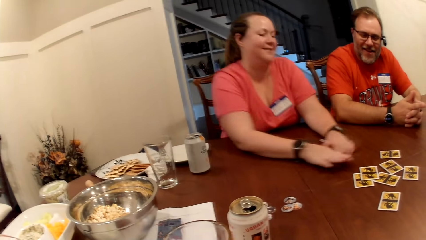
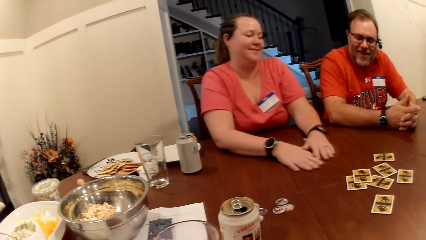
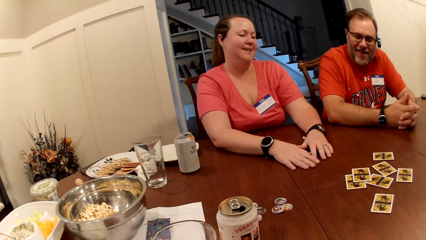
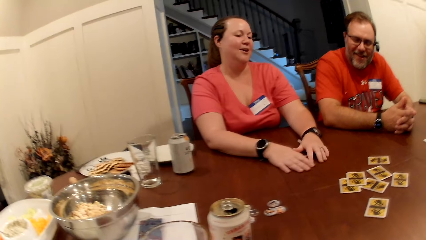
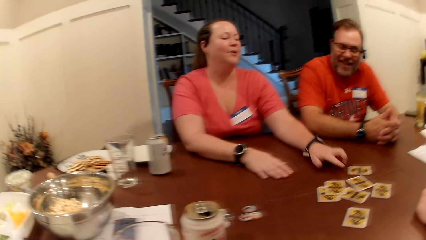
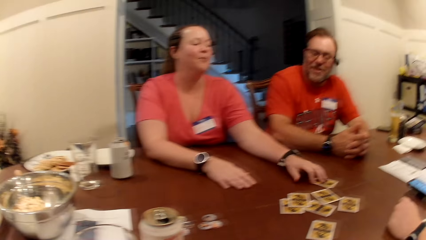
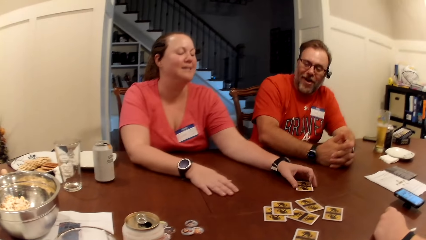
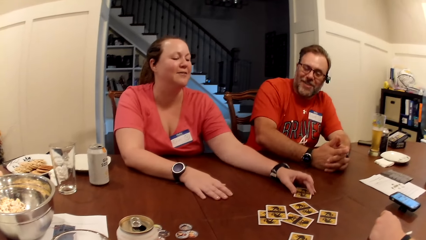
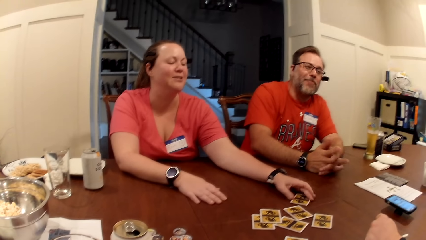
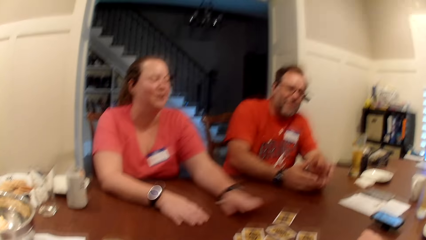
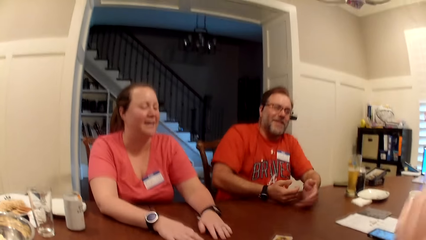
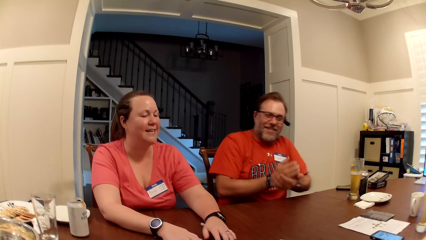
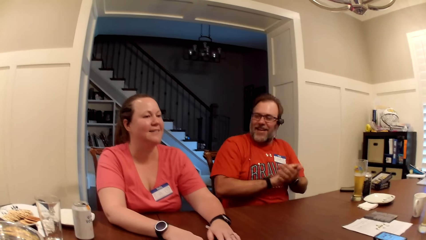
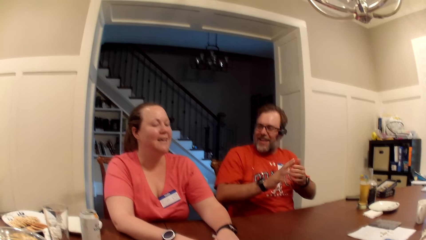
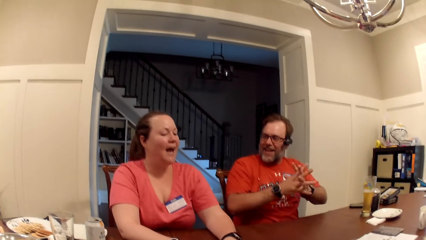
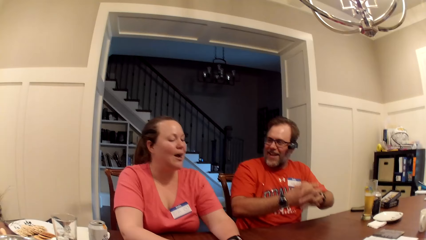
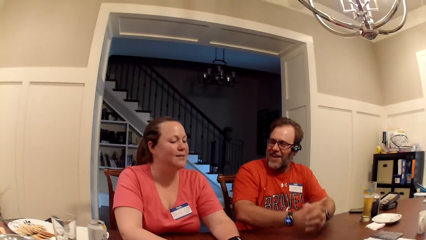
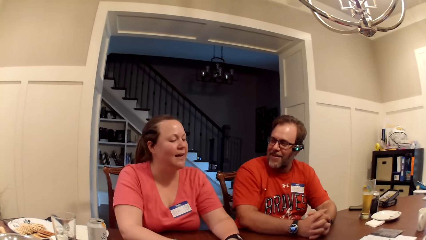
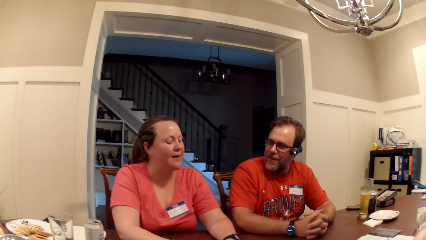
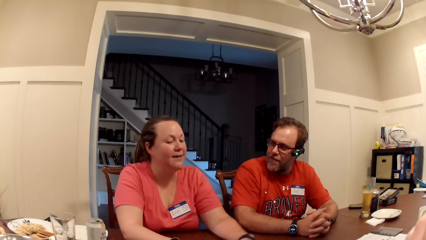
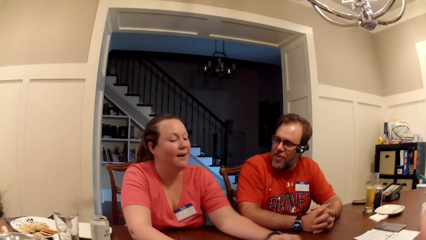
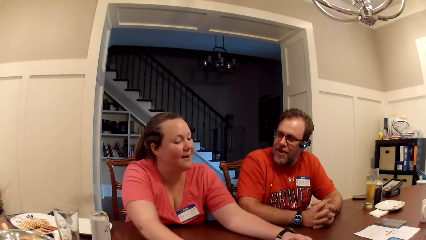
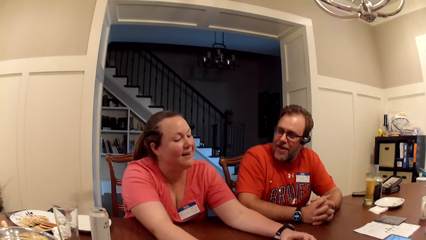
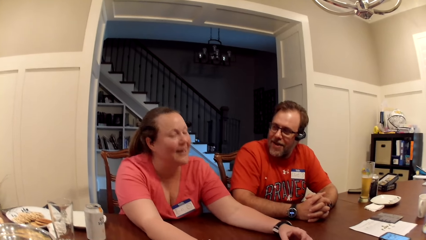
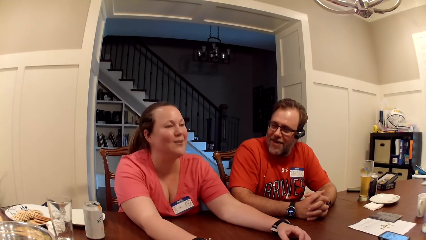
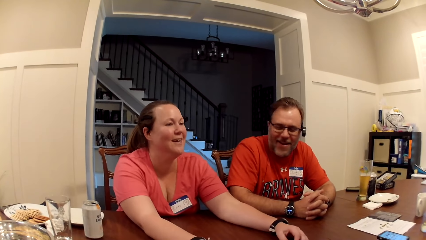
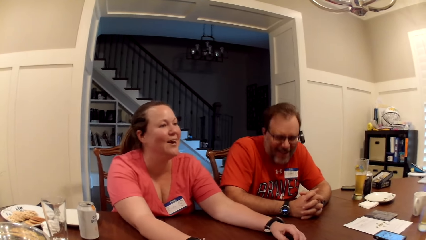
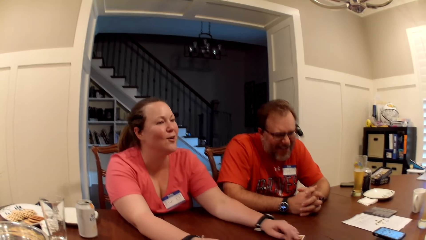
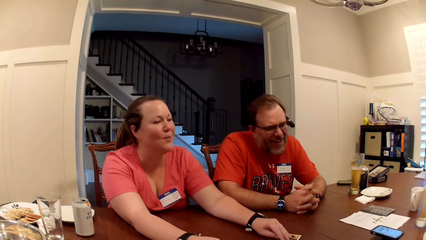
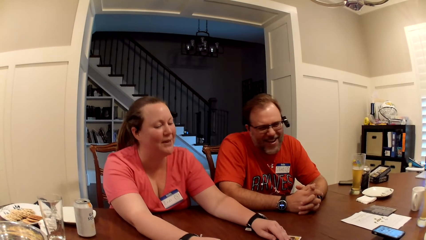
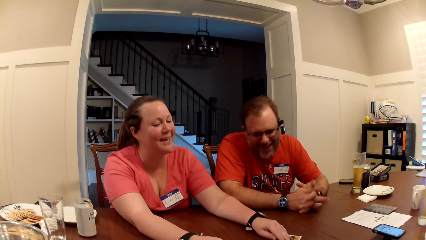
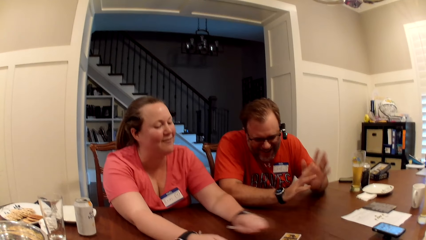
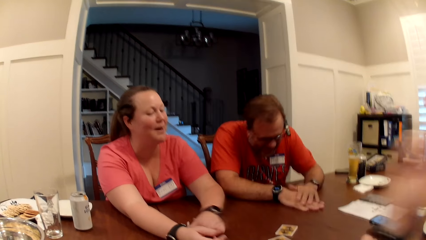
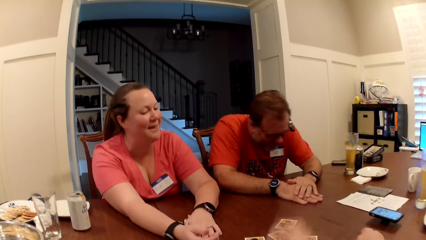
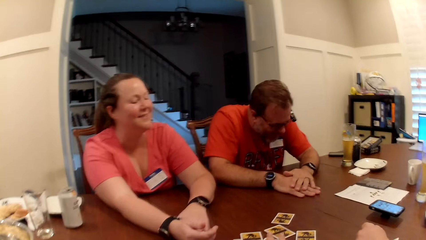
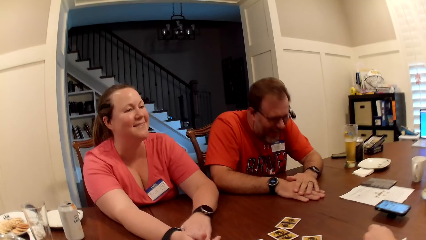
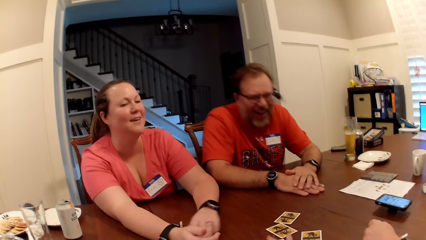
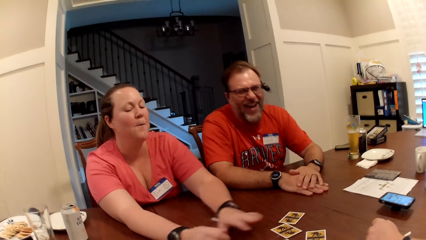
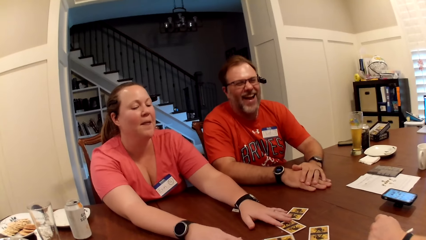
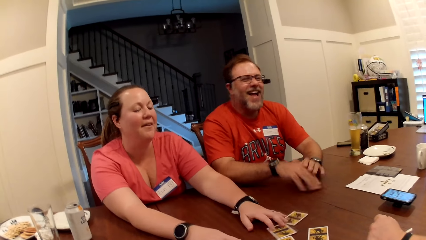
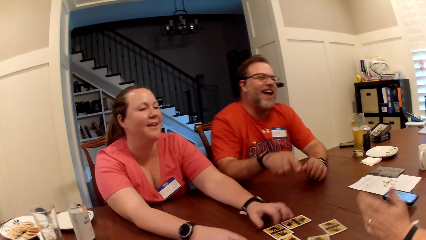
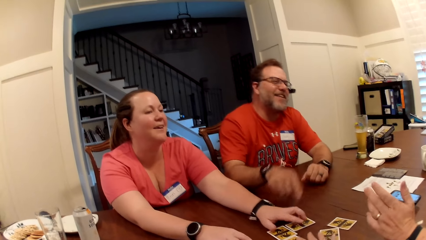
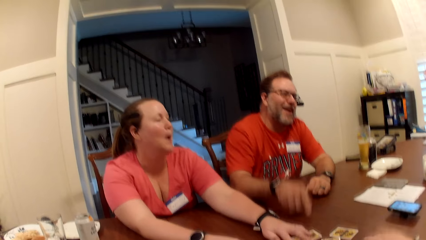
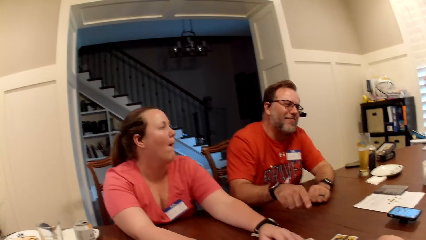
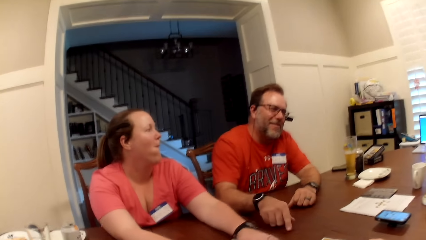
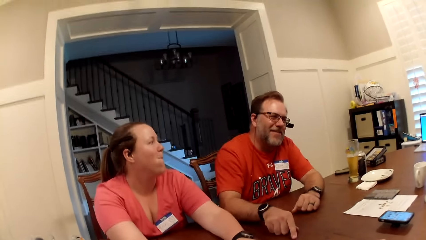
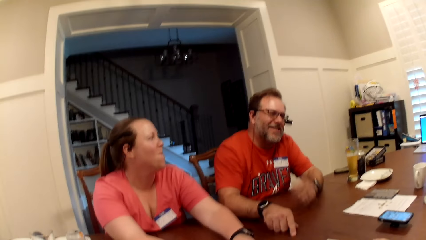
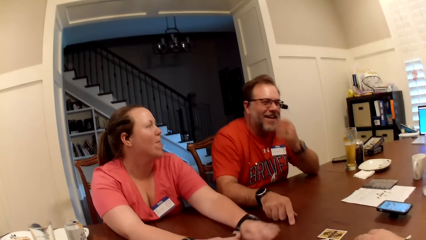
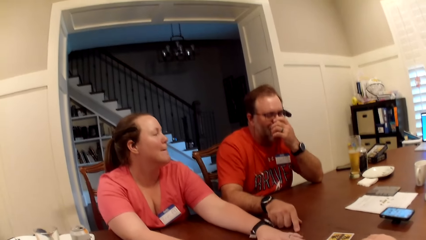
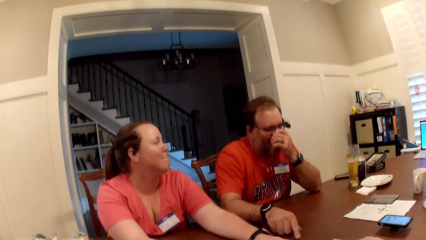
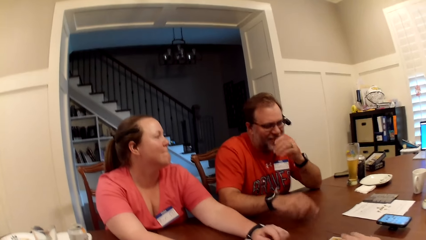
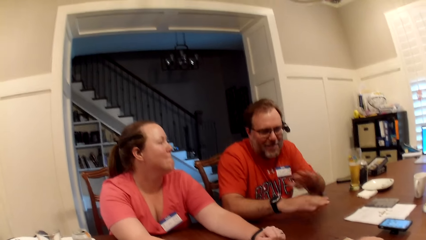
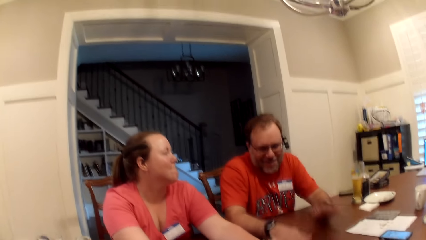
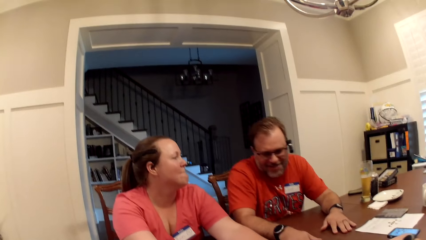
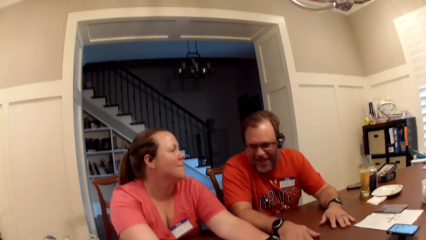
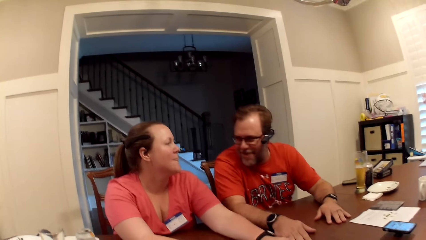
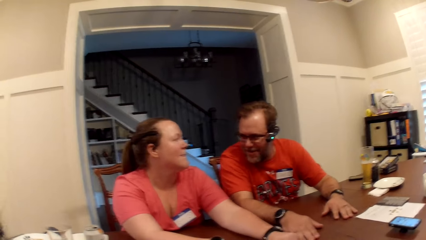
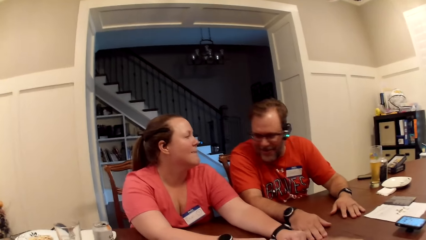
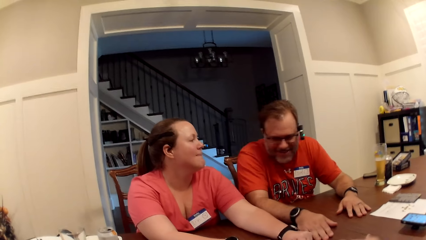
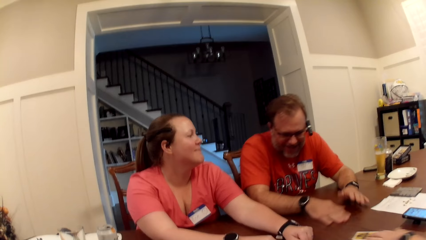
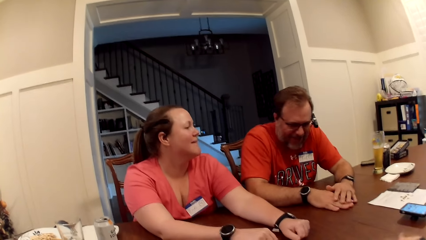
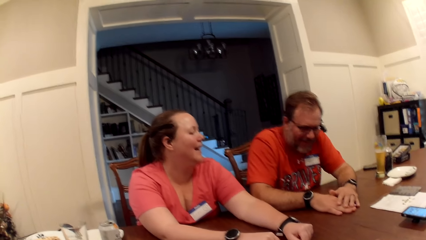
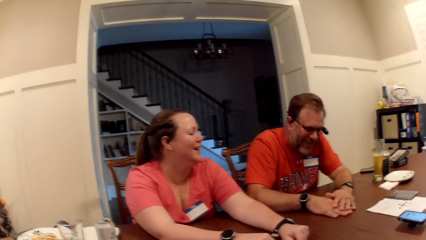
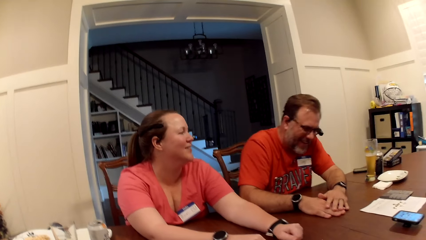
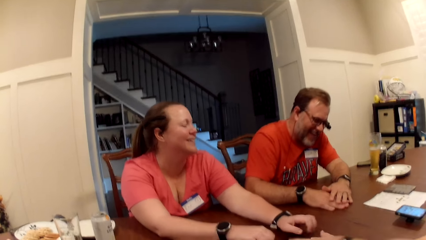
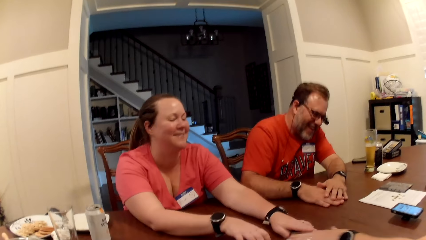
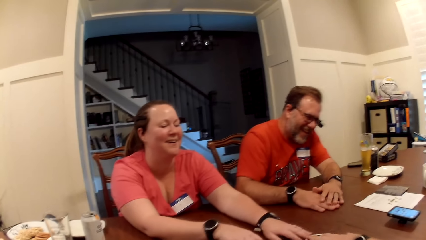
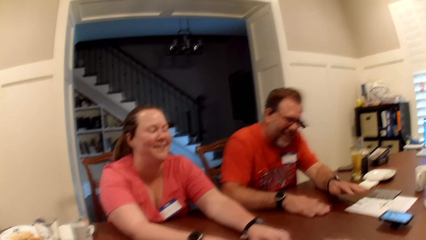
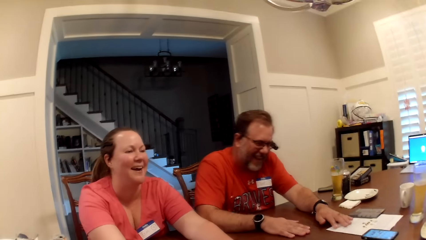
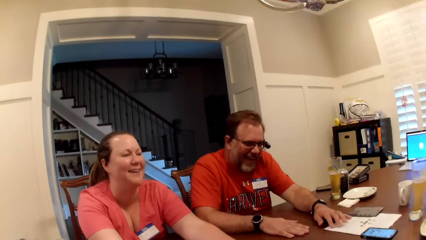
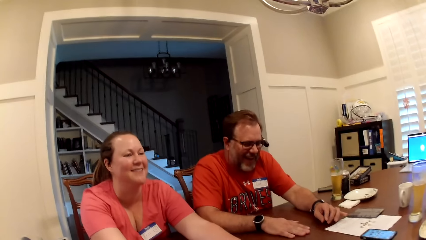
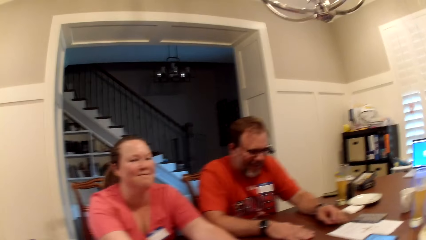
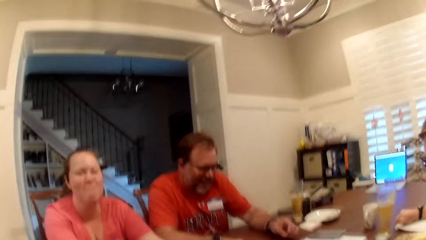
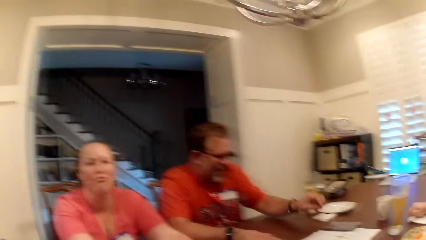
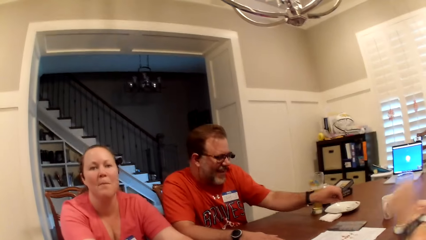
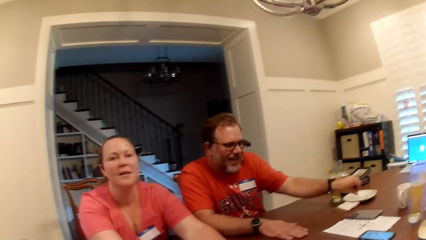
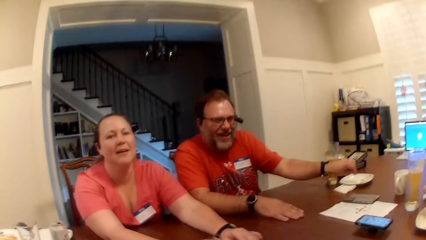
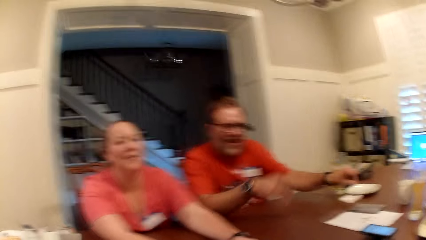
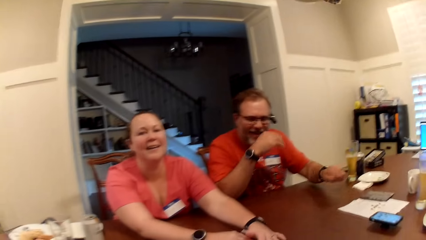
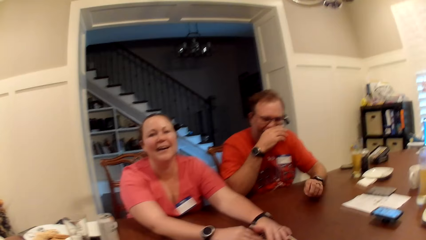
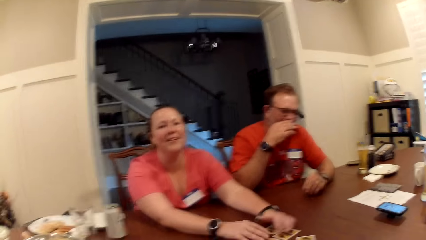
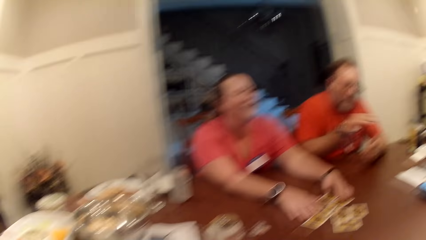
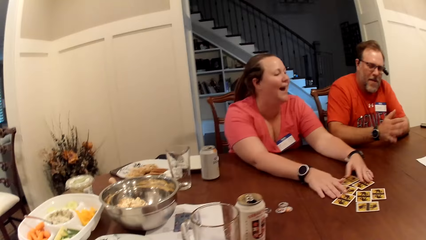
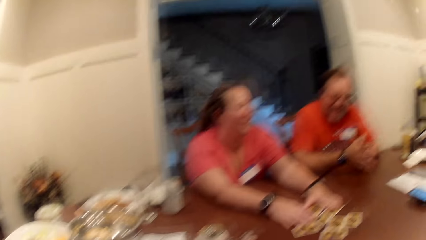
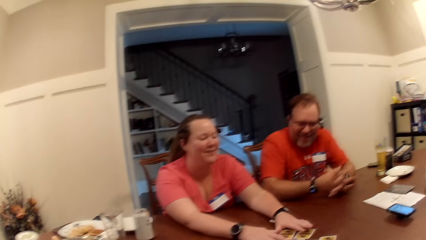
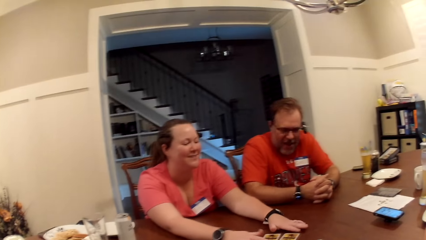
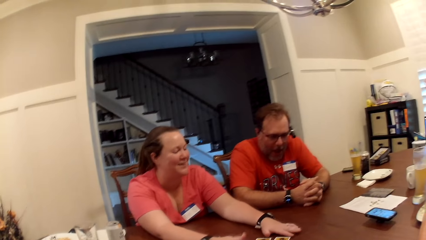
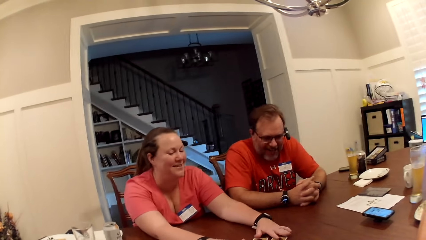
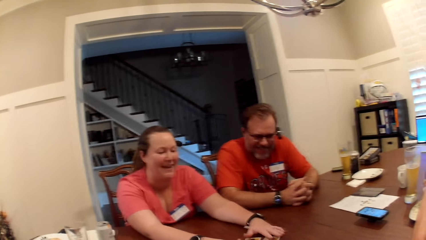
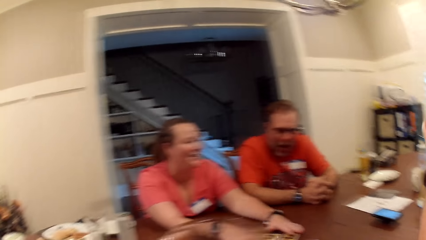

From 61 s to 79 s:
A man speaks to a woman. The woman adjusts the role card on the table with her left hand. The man dusts his hands. The camera wearer arranges the role cards on the table with her right hand. The woman adjusts the role cards on the table with her left hand. The camera wearer moves her body. The man speaks to the group of people at the table and touches his nose with his left hand. The woman speaks to the group of people at the table. The camera wearer speaks to the group of people at the table. The man picks up some dirt on the table with his left hand, drops the dirt on the table with his left hand, and touches his nose with his right hand. The woman adjusts the role cards on the table with her hands.
